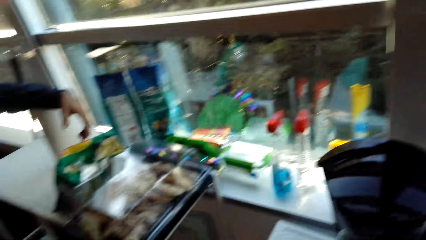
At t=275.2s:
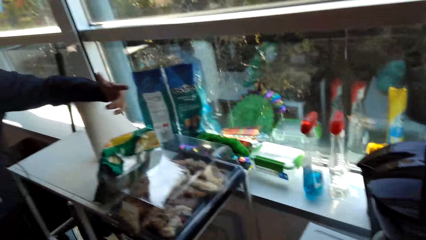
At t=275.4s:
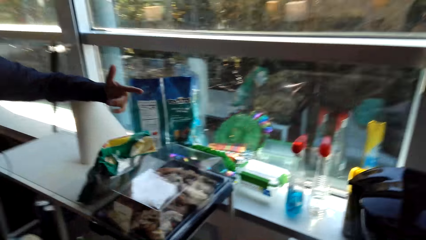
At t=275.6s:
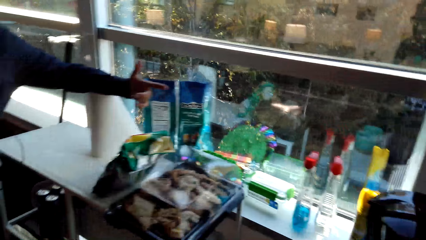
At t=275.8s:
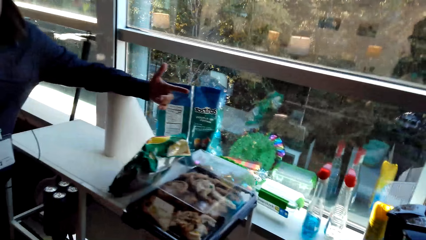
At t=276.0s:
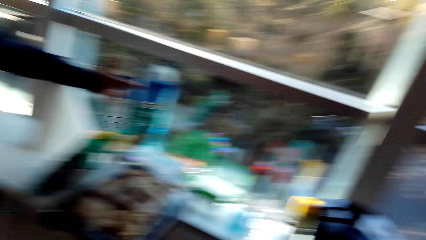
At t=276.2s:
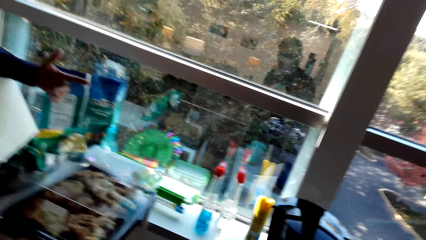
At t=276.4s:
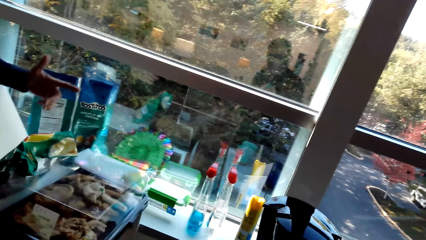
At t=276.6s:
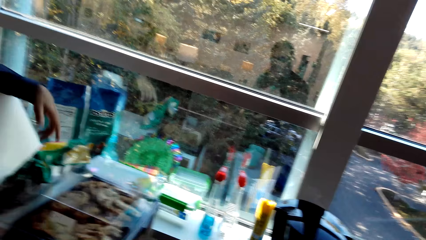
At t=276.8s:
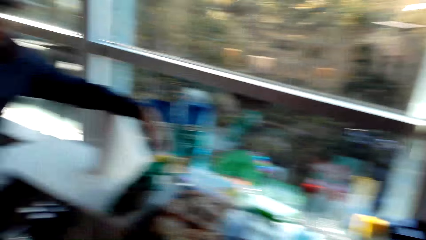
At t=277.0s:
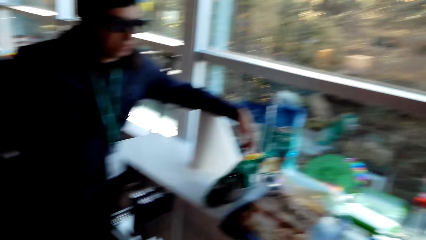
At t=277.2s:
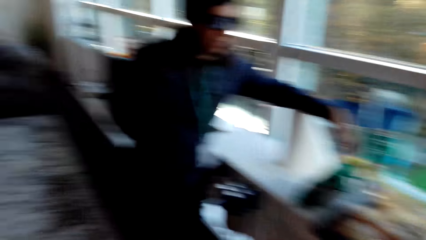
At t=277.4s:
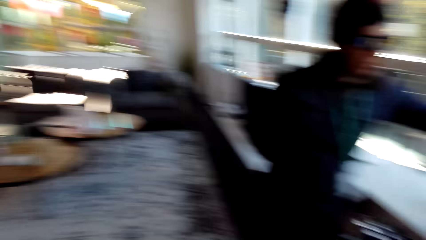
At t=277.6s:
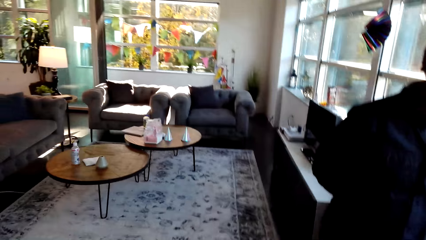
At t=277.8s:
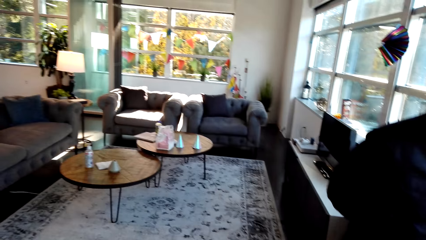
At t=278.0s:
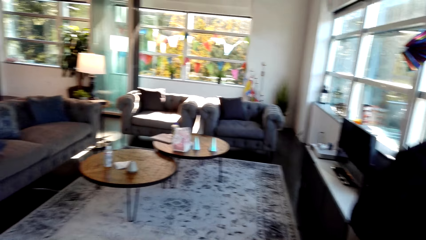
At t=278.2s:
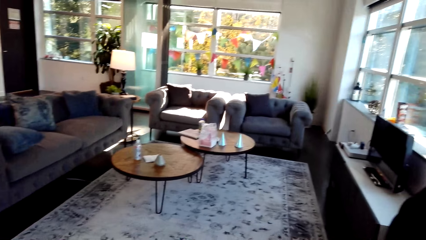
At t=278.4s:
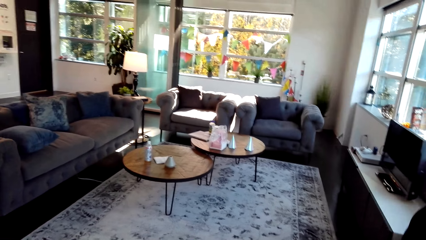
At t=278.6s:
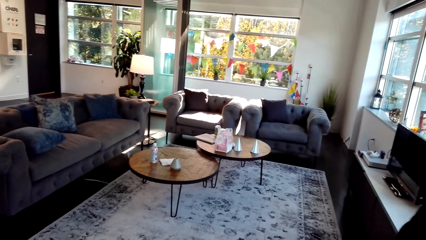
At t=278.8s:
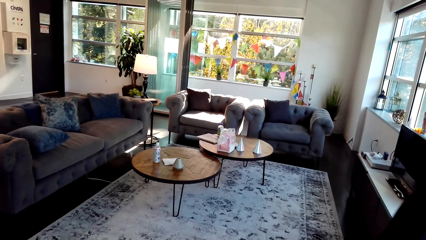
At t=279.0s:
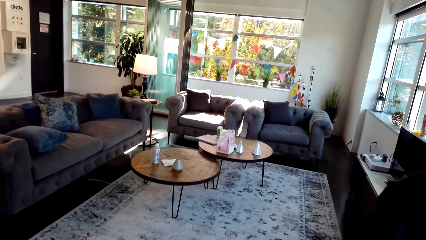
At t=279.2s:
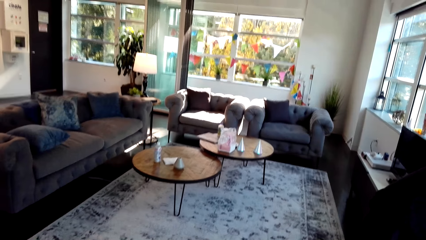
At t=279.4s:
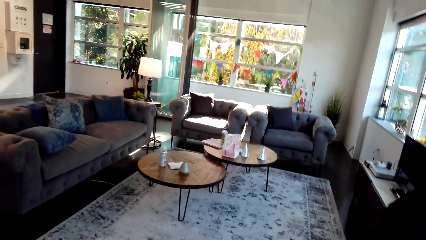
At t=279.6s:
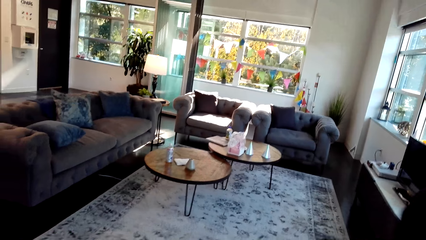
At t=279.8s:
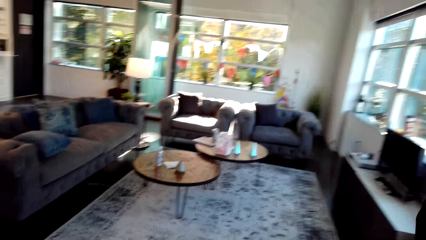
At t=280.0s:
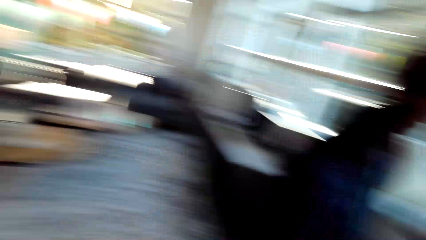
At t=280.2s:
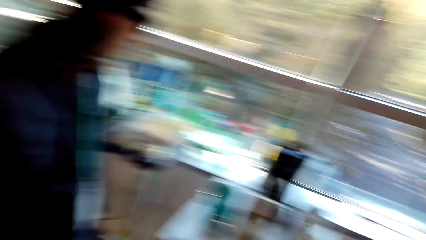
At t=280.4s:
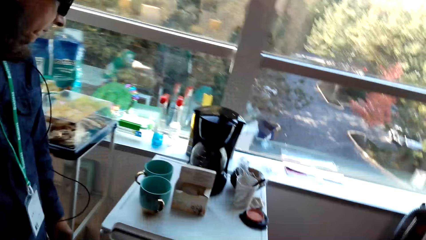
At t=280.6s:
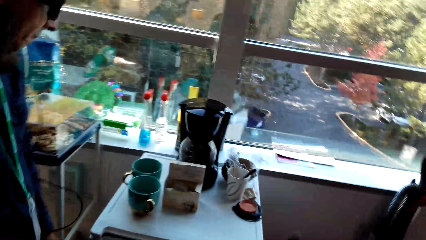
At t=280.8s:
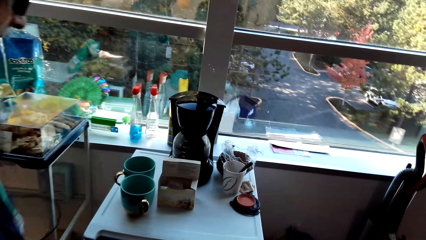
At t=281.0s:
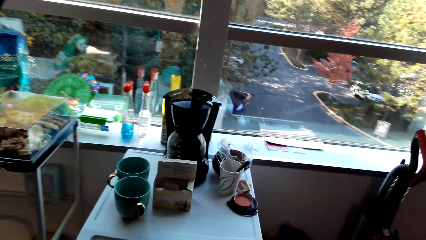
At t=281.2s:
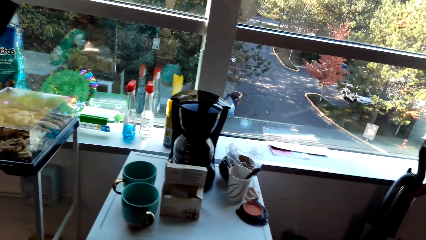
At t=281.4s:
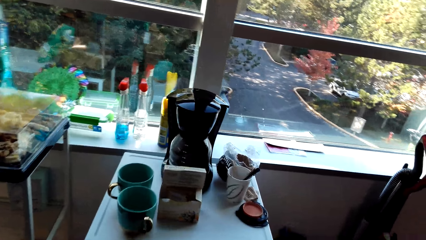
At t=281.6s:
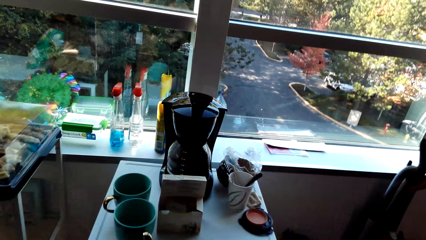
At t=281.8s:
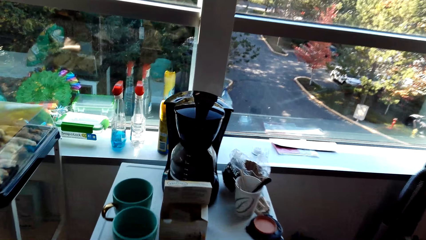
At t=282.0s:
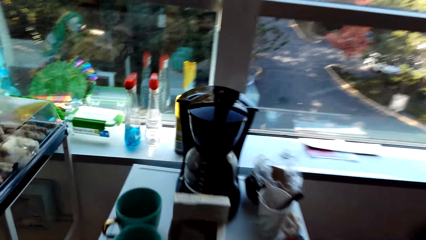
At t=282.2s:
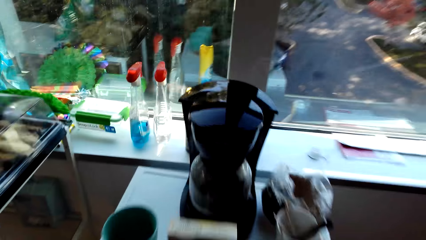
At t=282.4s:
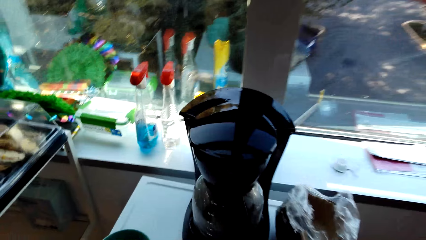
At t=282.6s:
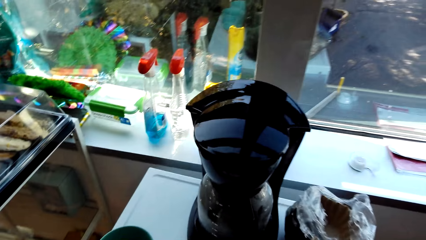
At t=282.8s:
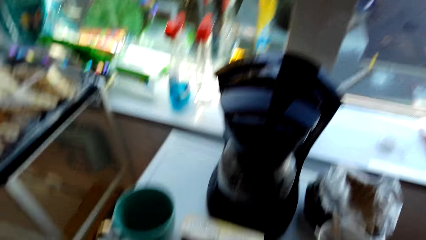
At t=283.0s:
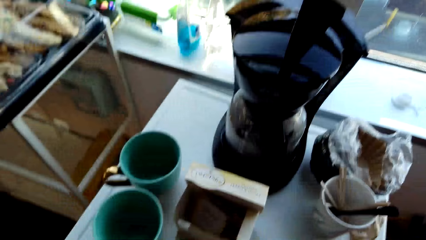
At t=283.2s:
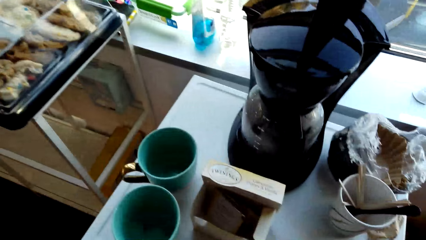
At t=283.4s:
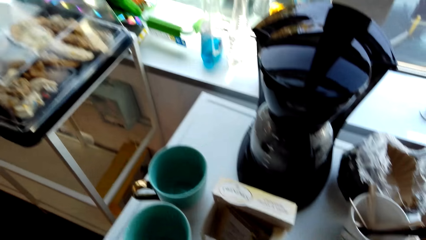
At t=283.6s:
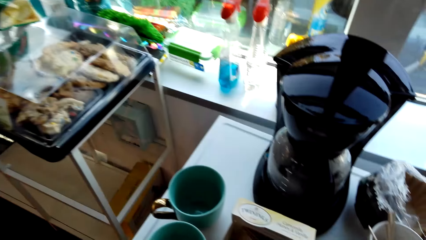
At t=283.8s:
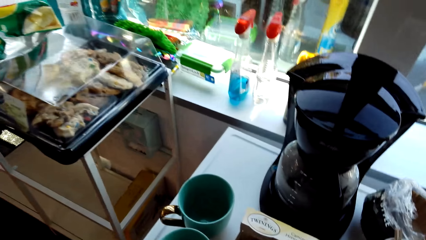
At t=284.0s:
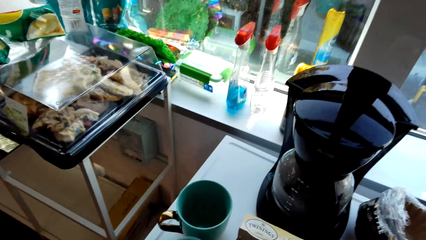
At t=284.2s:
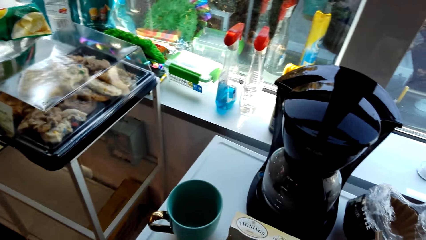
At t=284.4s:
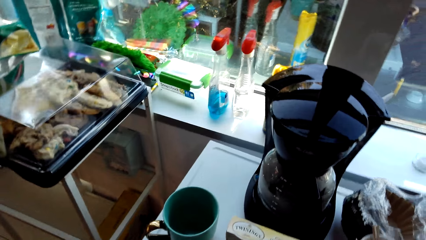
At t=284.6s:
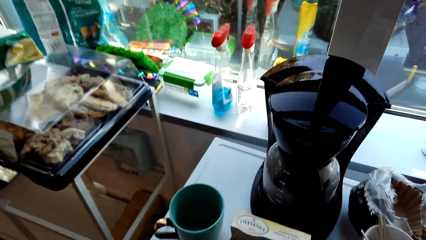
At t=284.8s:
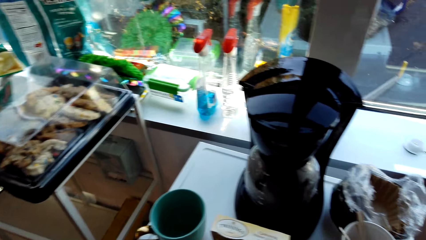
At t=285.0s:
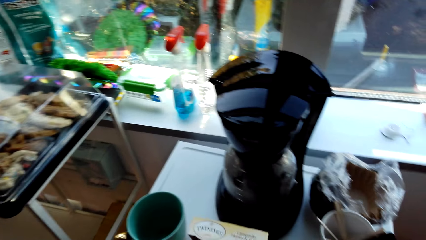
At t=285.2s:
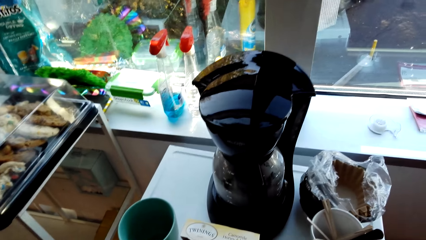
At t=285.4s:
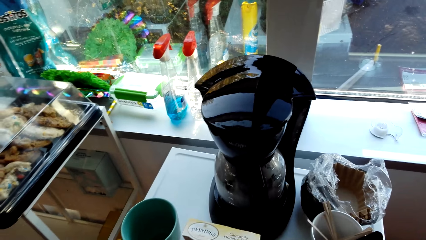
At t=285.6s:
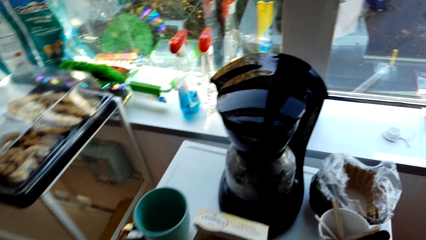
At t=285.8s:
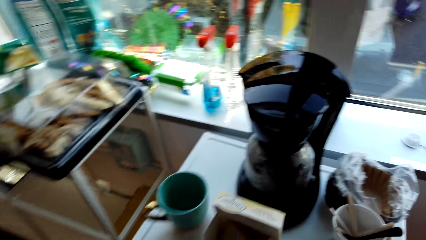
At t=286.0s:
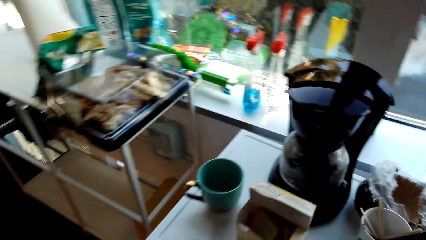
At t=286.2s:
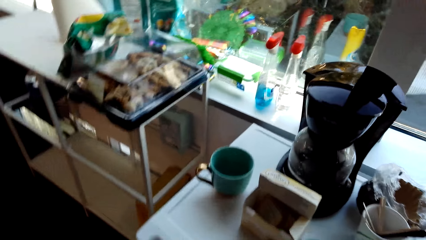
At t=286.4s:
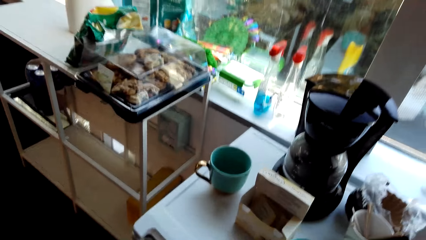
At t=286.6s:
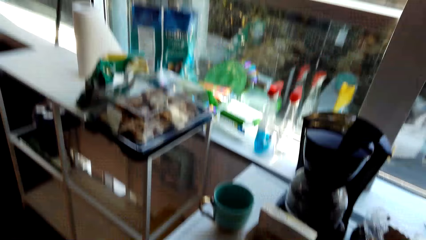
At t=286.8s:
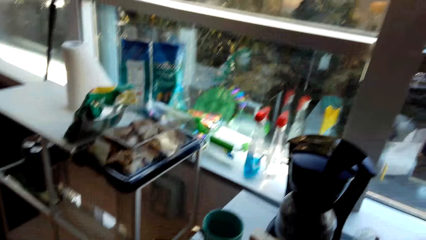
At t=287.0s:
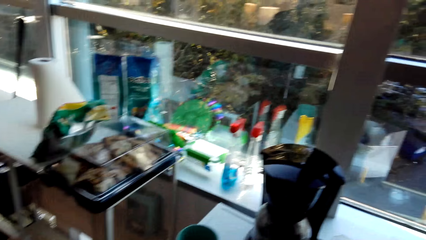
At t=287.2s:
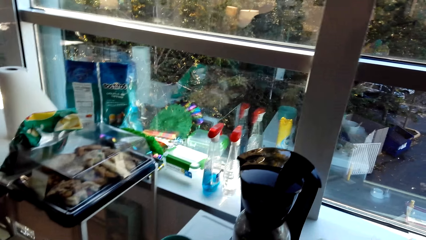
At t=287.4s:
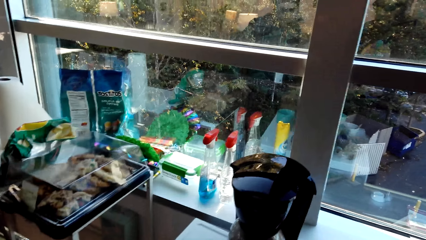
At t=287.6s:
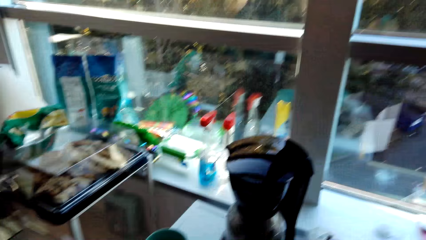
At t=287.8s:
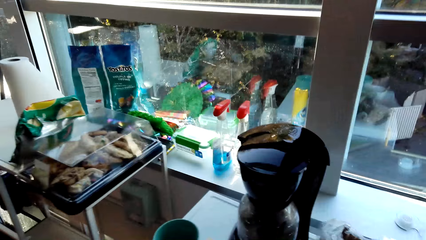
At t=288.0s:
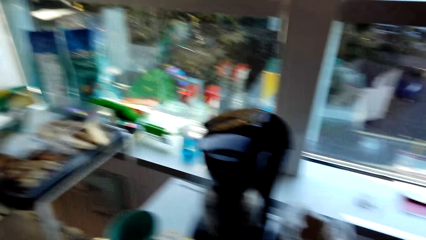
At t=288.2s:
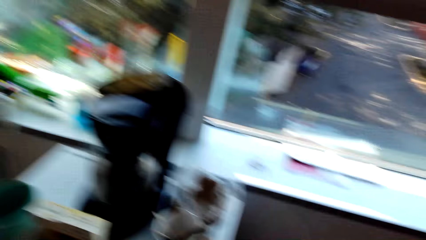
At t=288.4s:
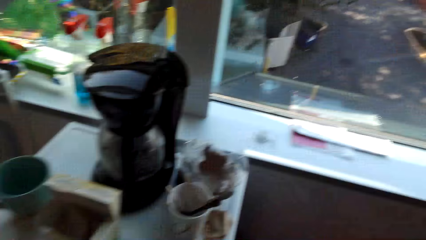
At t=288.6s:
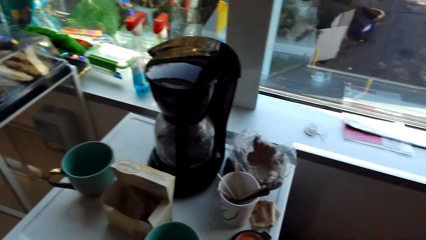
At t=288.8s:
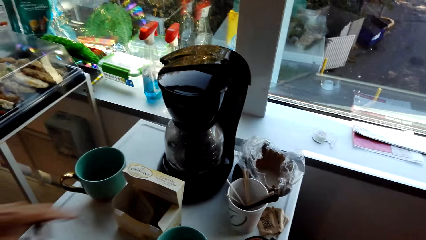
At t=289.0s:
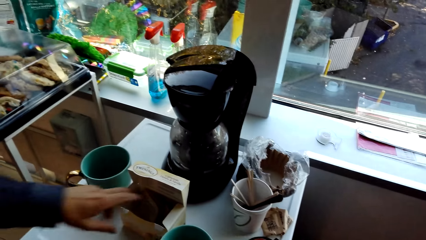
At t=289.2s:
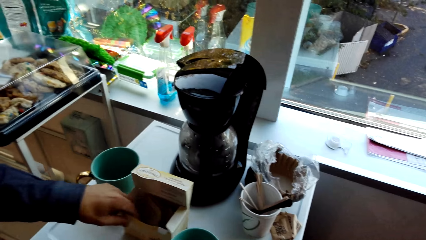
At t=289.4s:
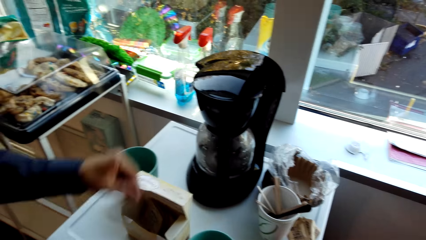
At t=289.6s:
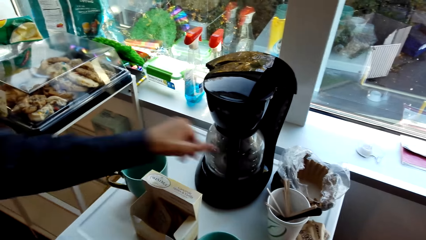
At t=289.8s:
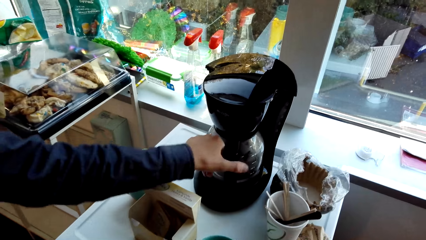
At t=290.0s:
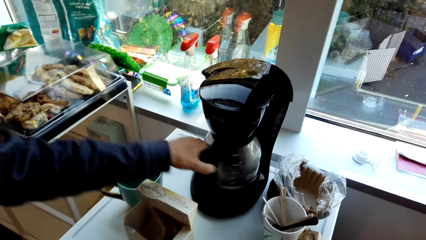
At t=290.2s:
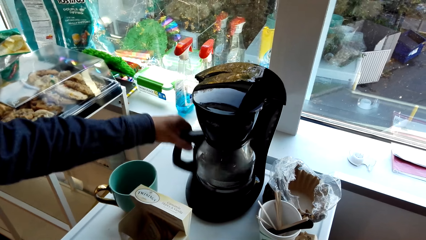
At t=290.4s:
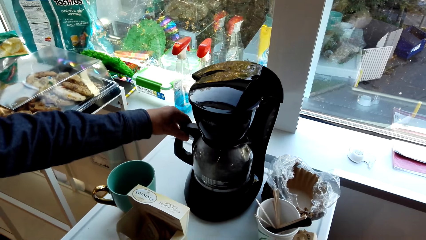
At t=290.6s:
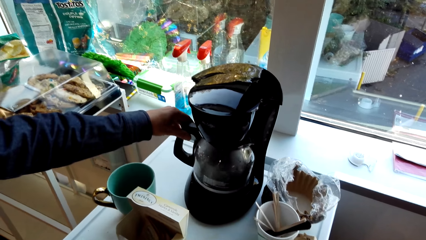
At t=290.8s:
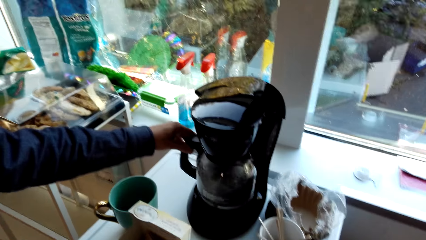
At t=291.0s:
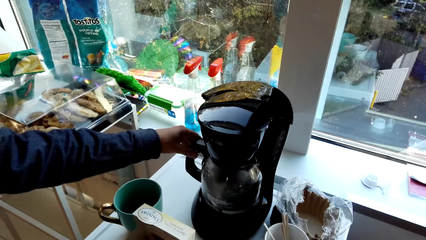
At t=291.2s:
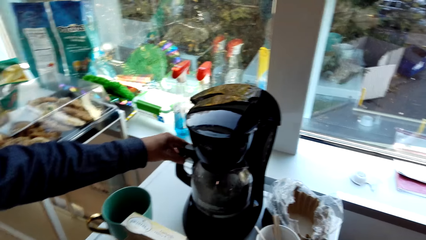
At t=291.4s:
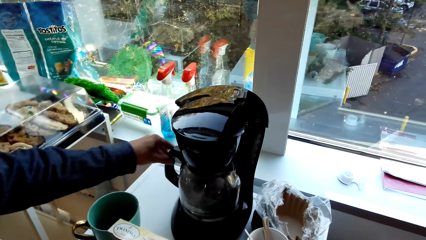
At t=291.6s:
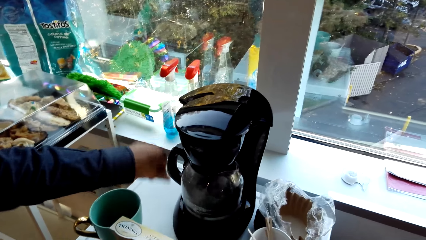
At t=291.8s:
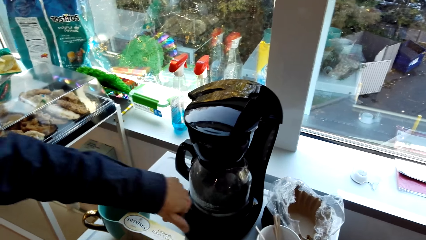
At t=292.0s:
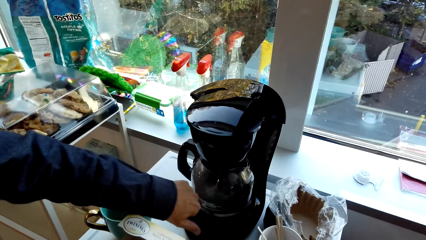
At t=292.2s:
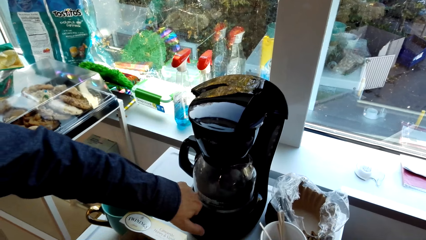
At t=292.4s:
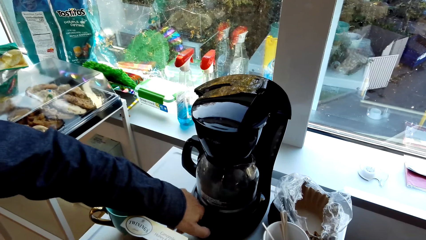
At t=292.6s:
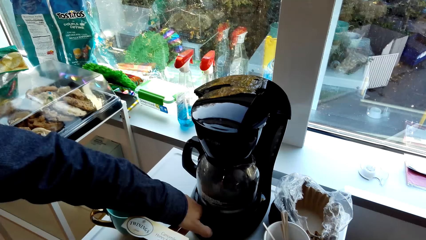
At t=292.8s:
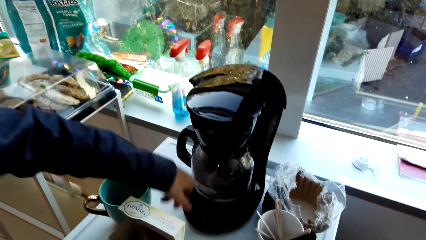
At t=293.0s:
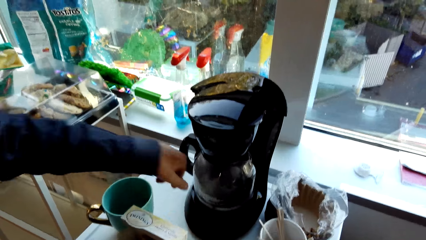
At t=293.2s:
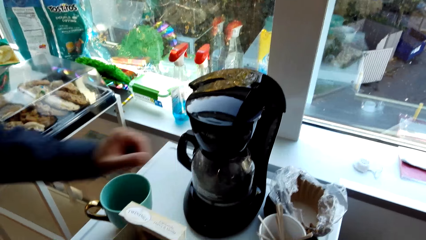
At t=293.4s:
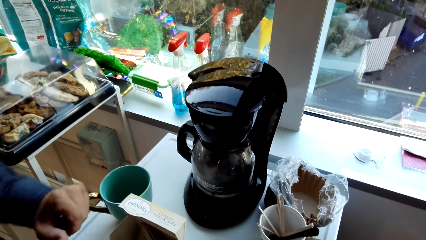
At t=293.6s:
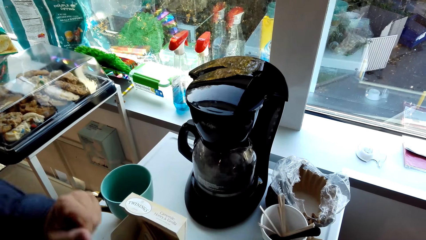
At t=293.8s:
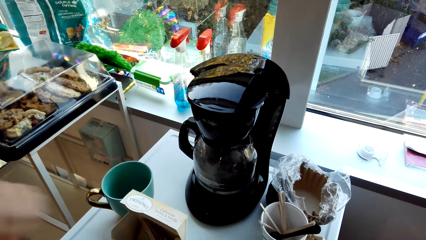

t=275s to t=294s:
A man converses with a person. The camera wearer looks around. The man picks a piece of sachet from the packet. The man turns the coffee maker. The man picks something.
